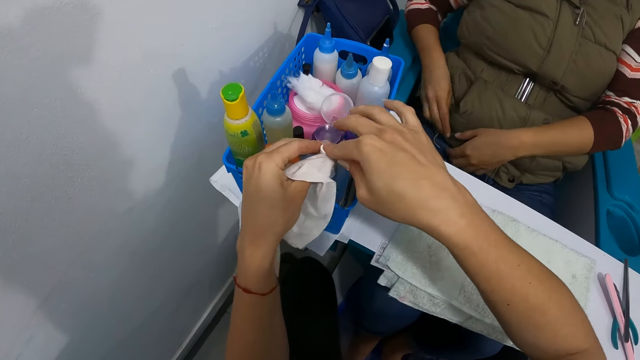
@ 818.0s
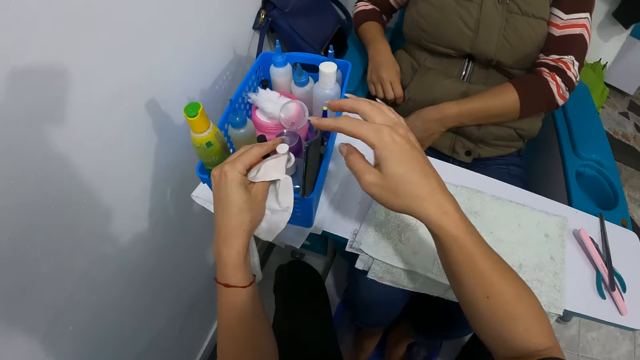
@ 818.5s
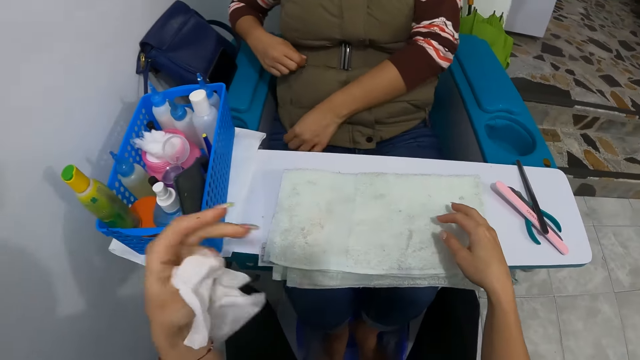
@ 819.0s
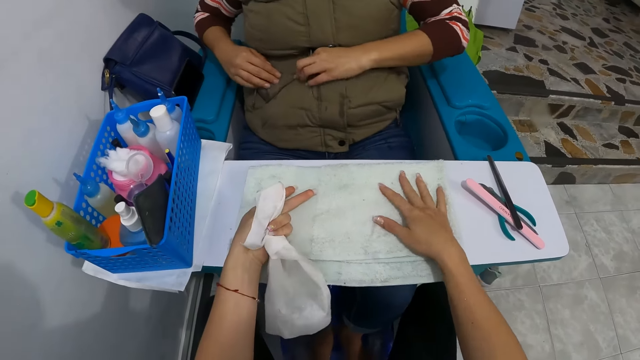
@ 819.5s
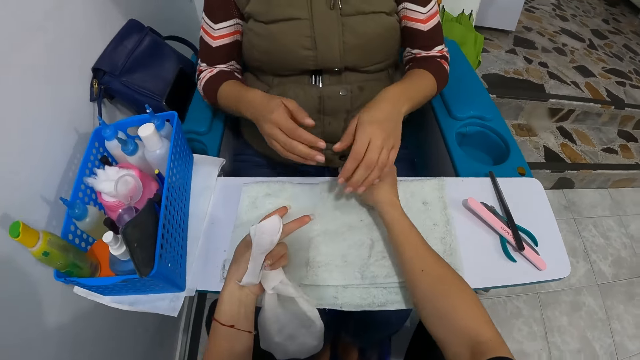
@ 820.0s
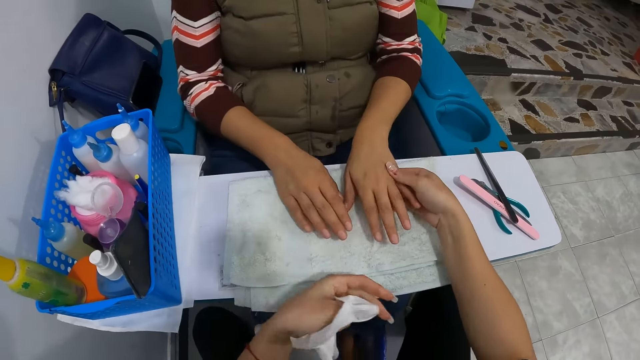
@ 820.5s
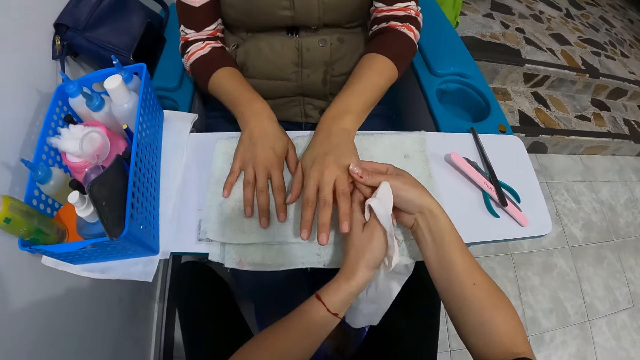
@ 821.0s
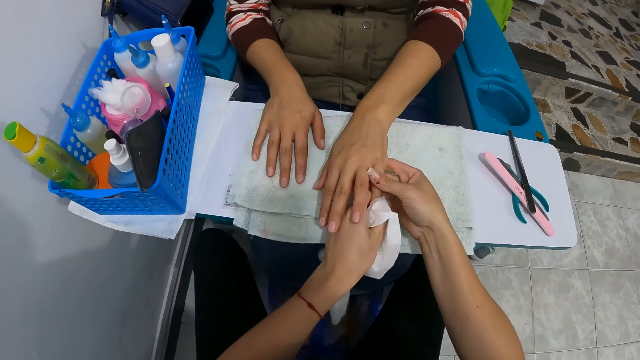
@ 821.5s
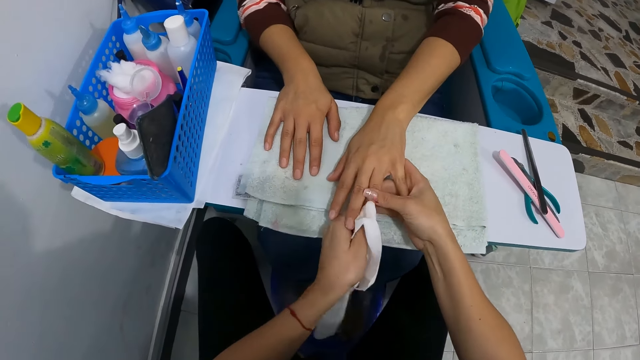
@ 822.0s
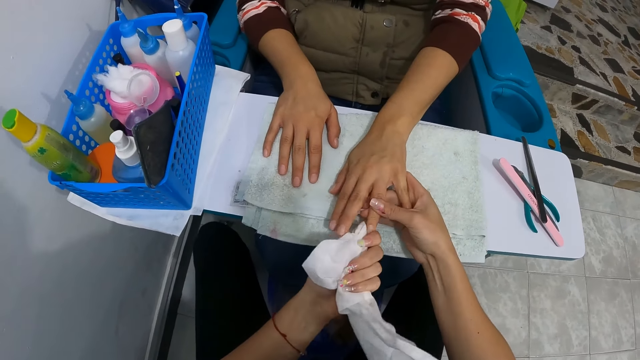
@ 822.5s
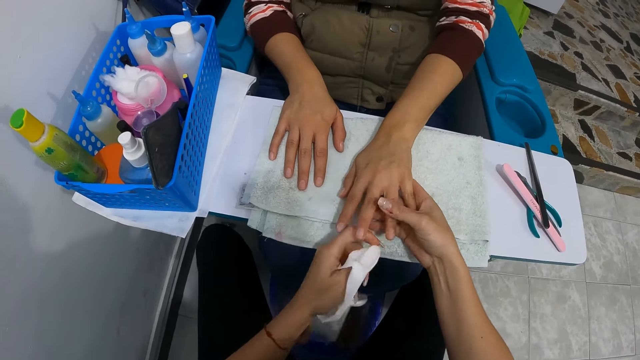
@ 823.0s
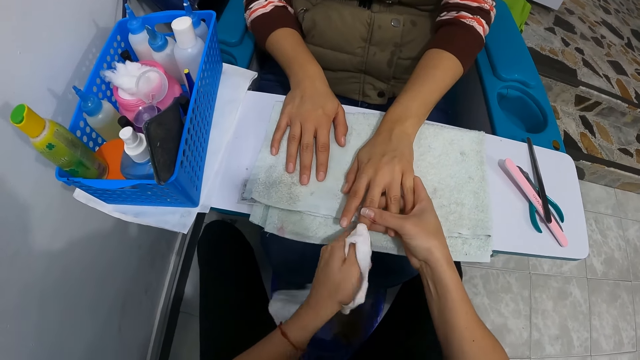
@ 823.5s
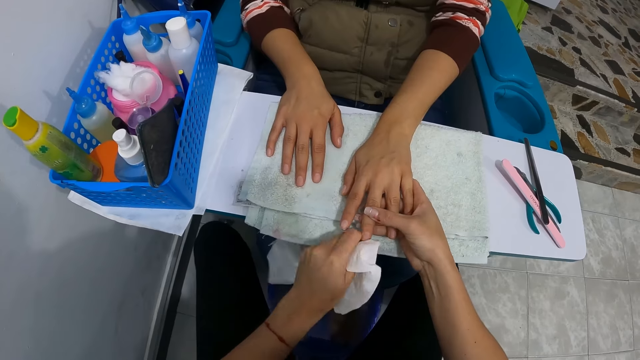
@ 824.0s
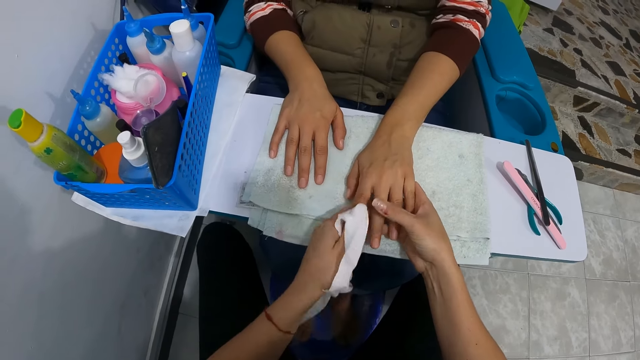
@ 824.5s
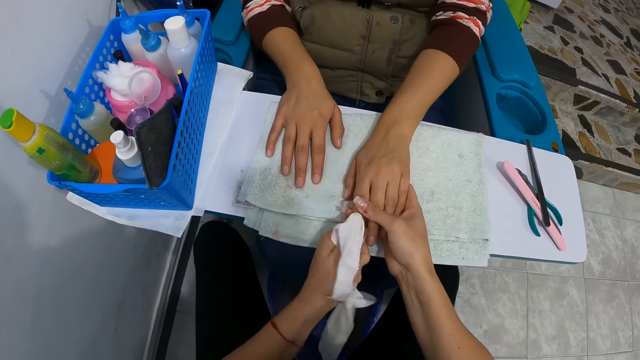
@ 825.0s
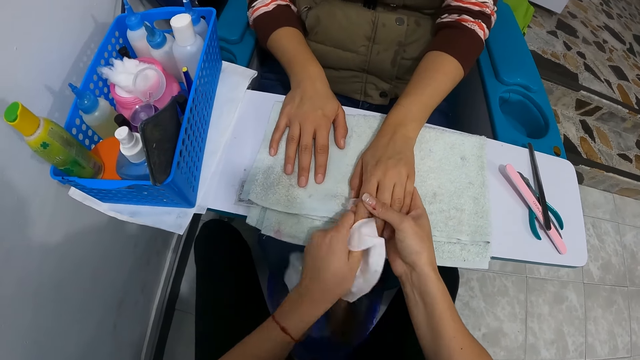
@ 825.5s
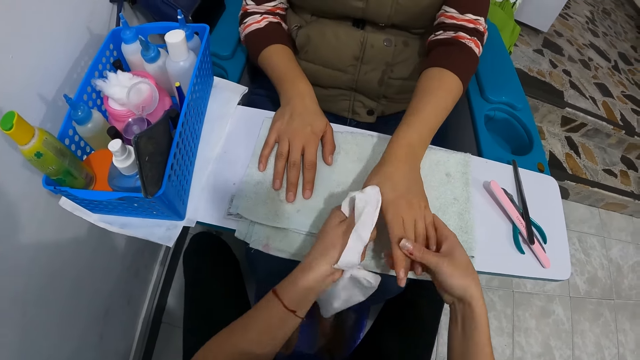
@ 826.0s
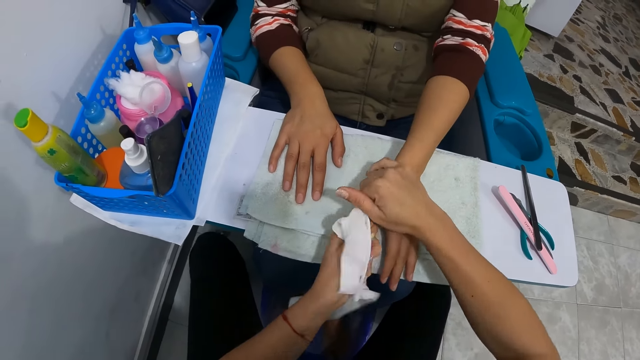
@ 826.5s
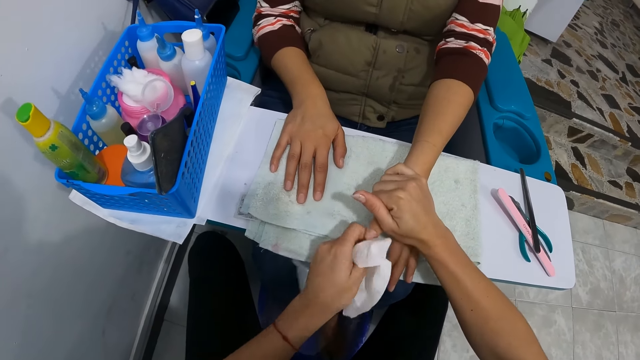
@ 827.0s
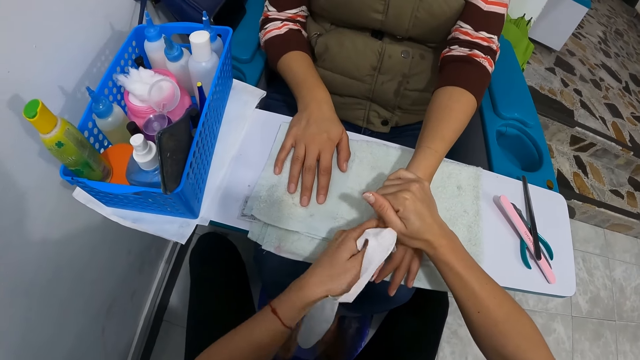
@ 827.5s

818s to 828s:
The woman zips the pocket of the jacket with her right hand. The camera wearer holds the towel with the hands. The woman places her right hand on the towel on the desk. The camera wearer holds the left hand of the woman with her right hand. She cleans the left fingers of the woman with the towel in her right hand with the nail remover. She cleans a finger with a paper towel with her left hand. She holds the finger with her right hand.

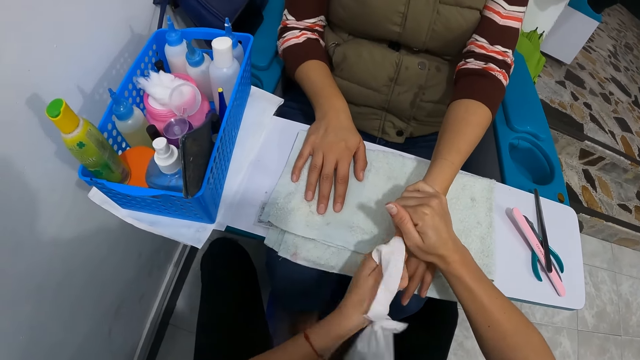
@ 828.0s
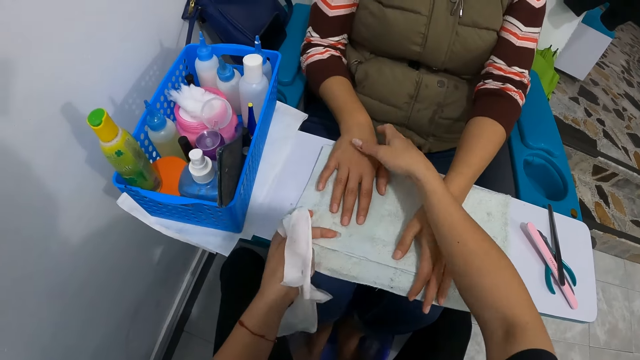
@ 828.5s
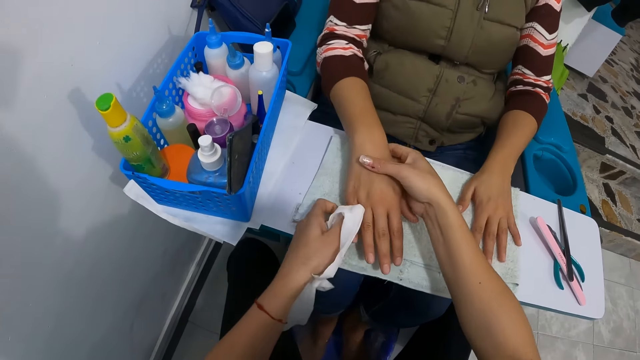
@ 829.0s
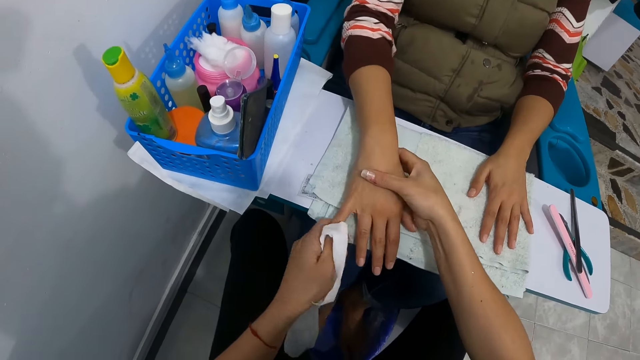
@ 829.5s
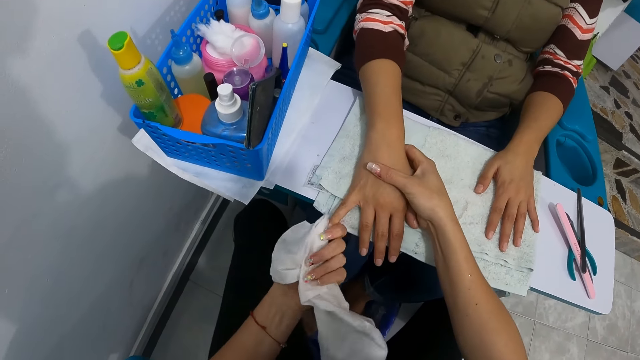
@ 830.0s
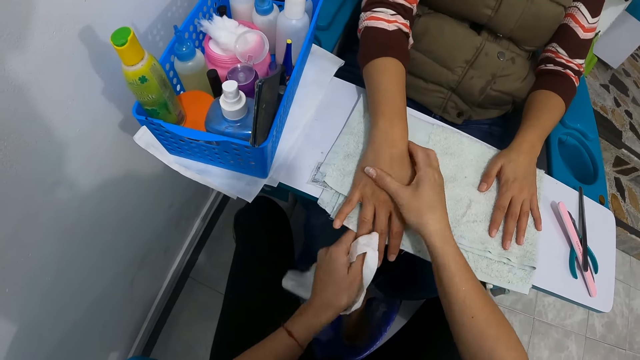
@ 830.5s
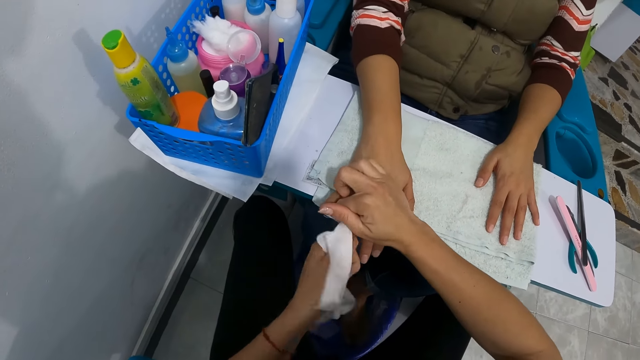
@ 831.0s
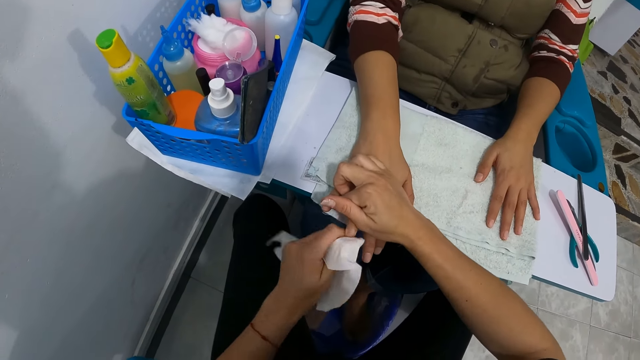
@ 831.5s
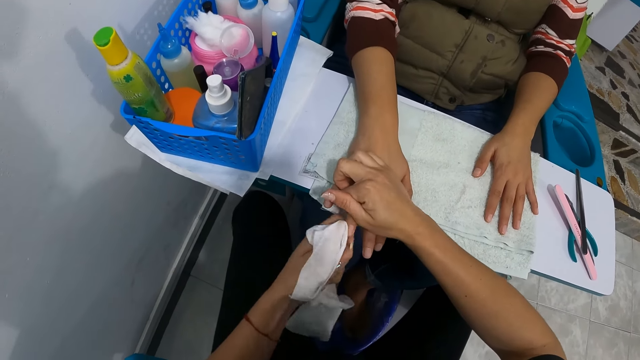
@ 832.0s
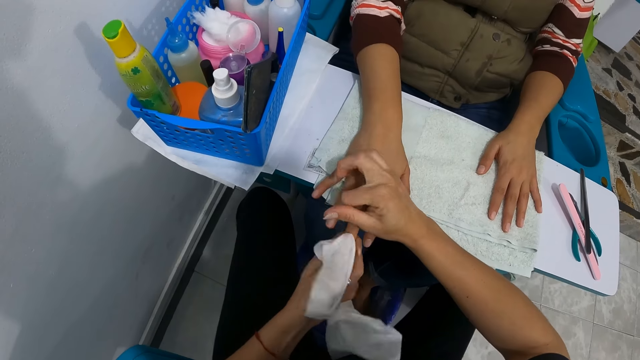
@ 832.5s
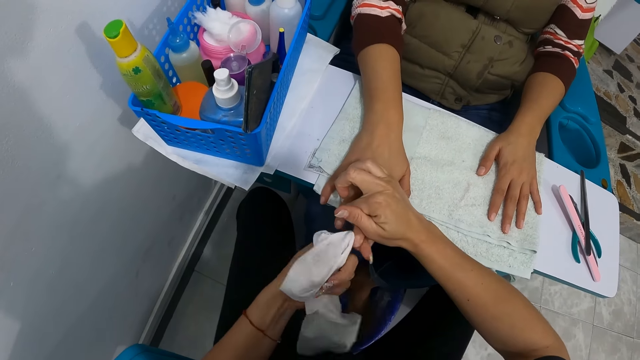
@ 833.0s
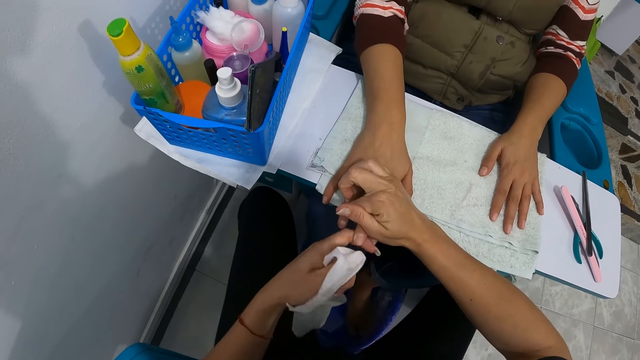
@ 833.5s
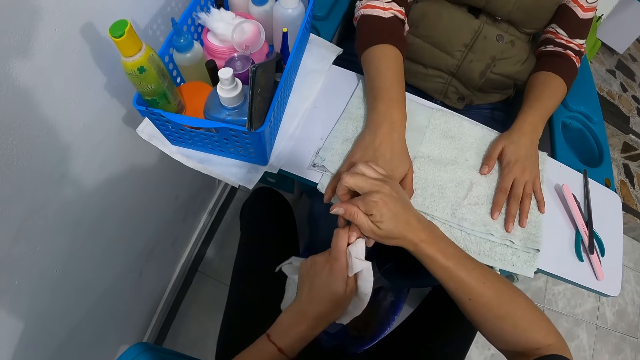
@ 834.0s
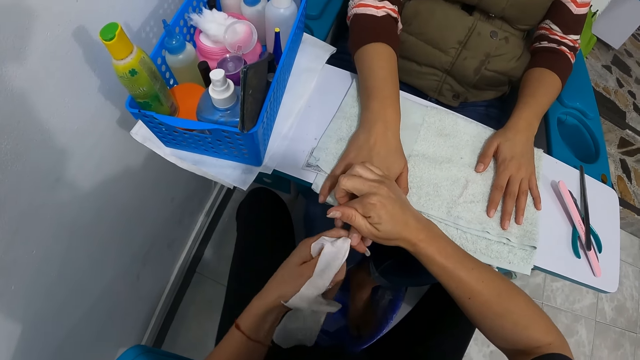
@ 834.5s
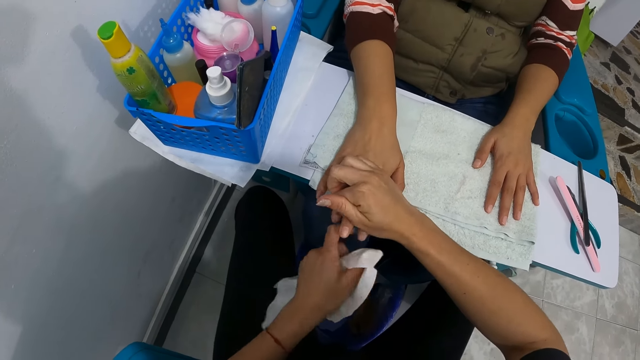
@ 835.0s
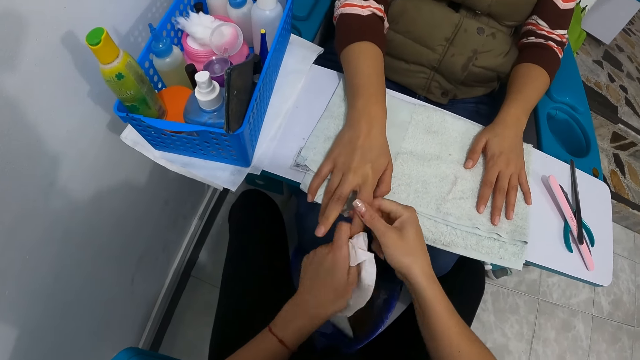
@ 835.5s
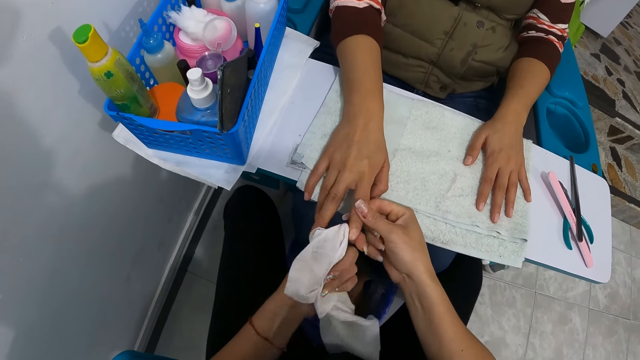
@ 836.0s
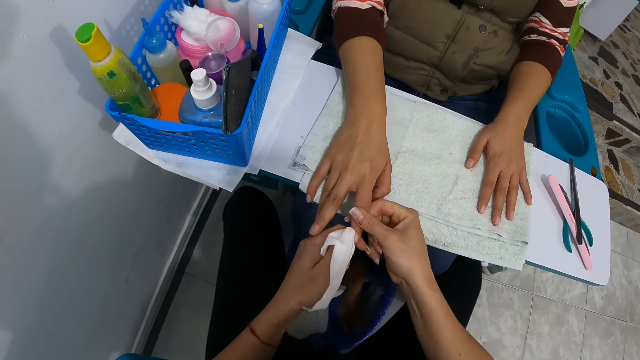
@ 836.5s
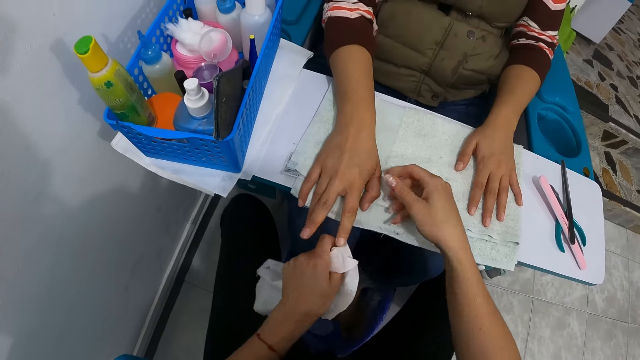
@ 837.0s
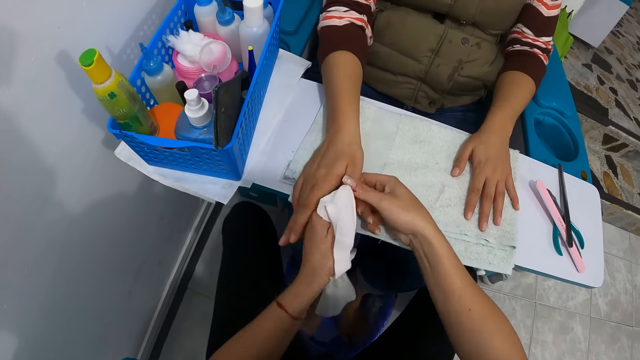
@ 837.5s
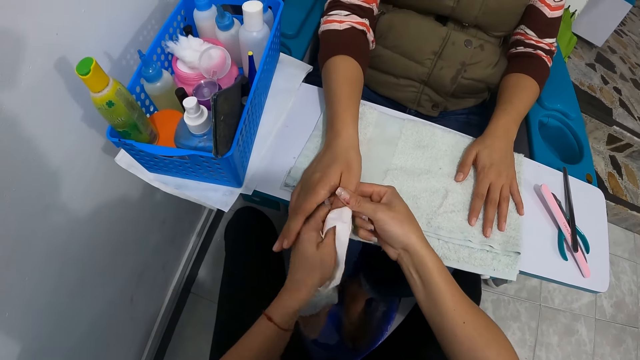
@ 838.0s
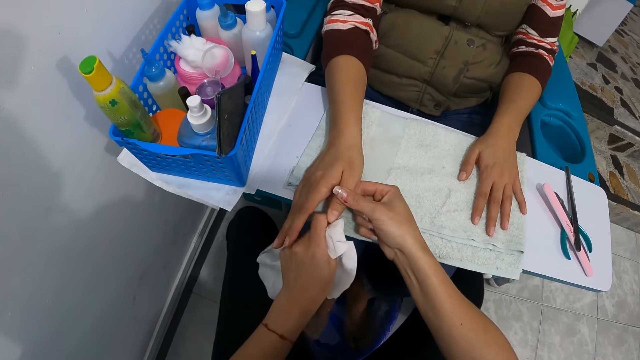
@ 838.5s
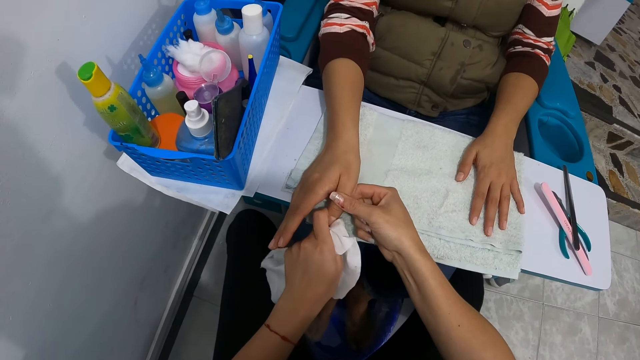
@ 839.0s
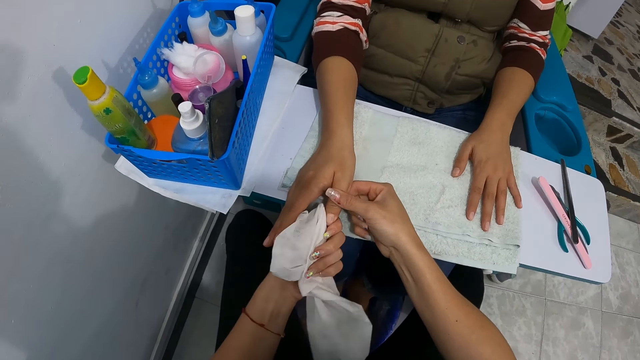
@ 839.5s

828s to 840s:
The camera wearer holds the woman's right hand with her right hand. She cleans a finger with the paper towel with her left hand. She cleans a finger again. She holds the finger with her right hand. She cleans a finger with the paper towel with her left hand. She cleans a finger again. She holds the finger with her right hand. She holds a finger with her right hand. She cleans the finger with the paper towel with her left hand.
